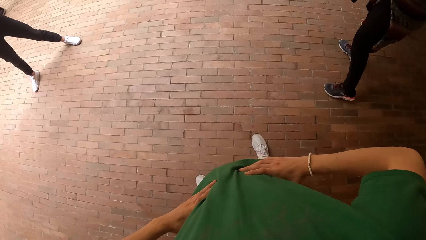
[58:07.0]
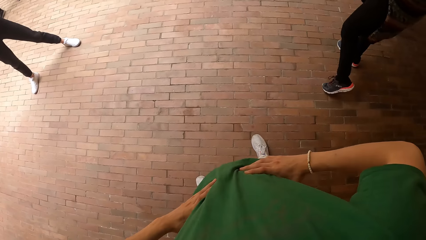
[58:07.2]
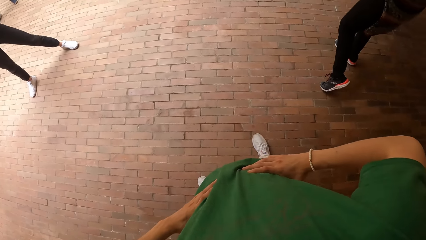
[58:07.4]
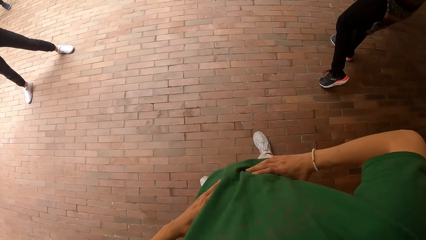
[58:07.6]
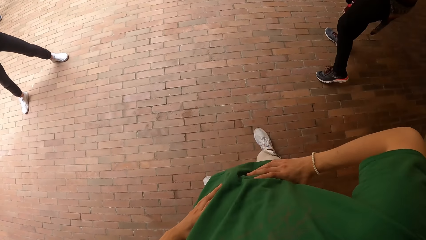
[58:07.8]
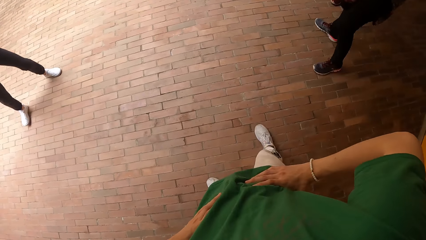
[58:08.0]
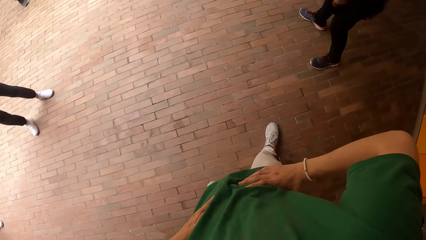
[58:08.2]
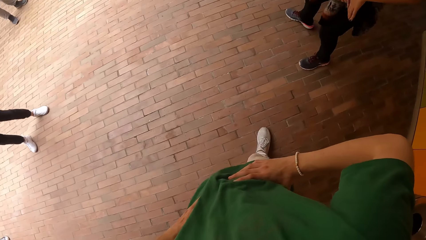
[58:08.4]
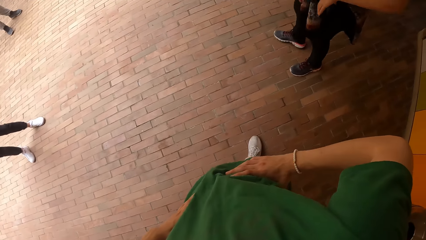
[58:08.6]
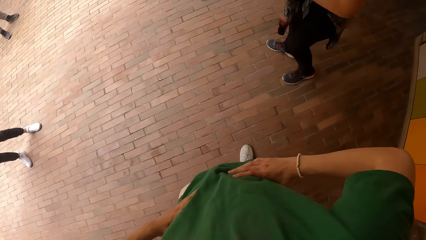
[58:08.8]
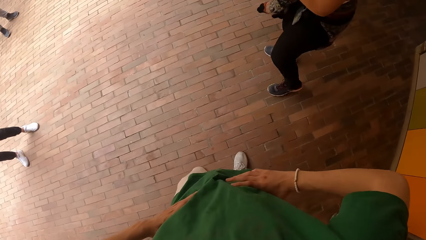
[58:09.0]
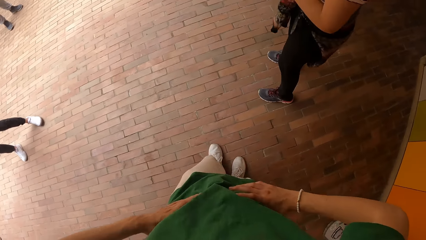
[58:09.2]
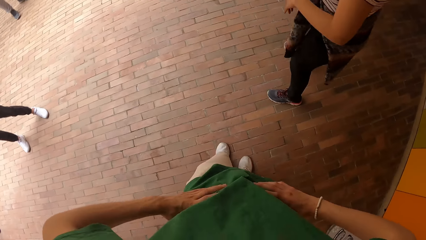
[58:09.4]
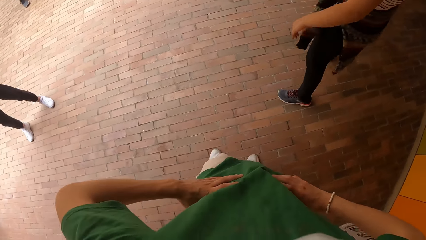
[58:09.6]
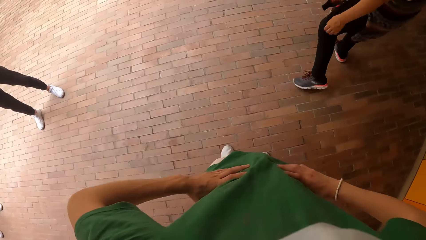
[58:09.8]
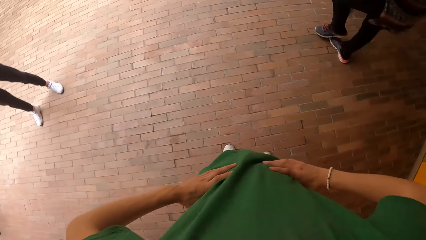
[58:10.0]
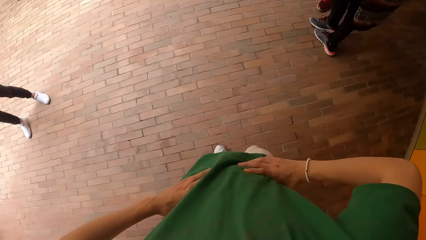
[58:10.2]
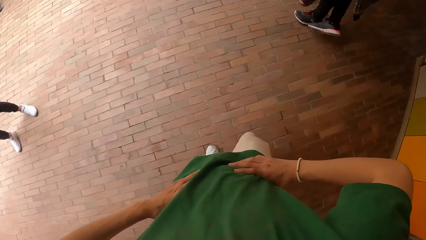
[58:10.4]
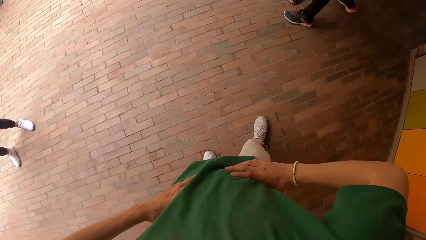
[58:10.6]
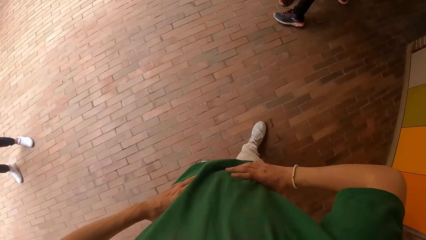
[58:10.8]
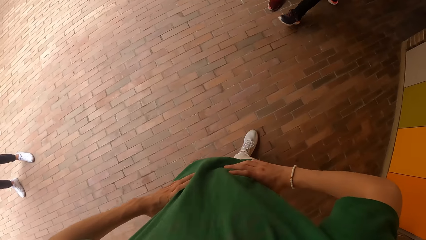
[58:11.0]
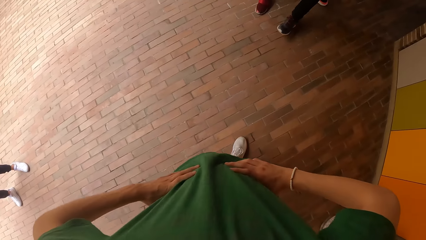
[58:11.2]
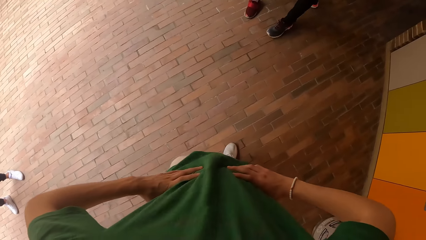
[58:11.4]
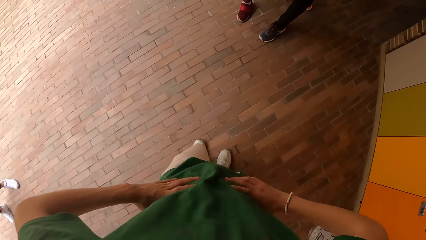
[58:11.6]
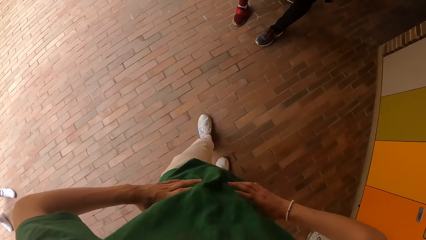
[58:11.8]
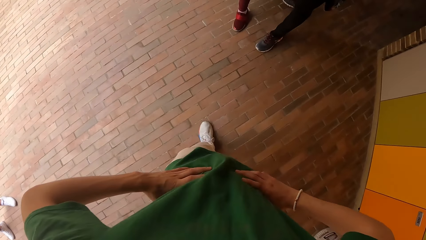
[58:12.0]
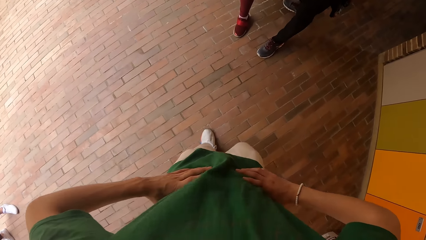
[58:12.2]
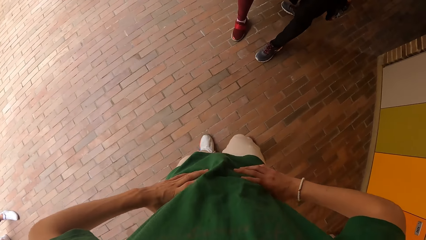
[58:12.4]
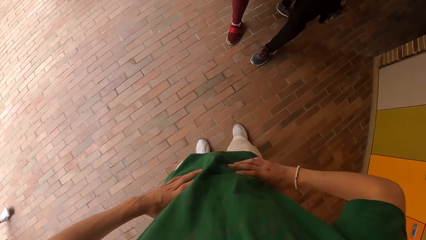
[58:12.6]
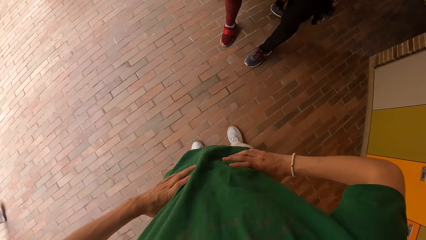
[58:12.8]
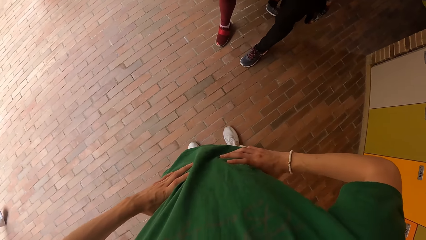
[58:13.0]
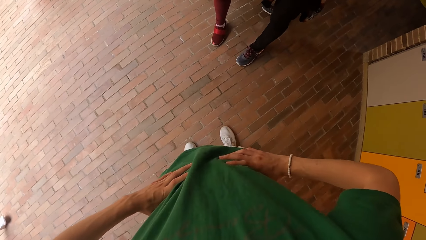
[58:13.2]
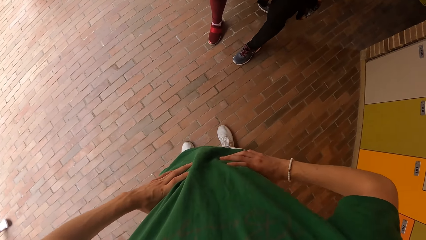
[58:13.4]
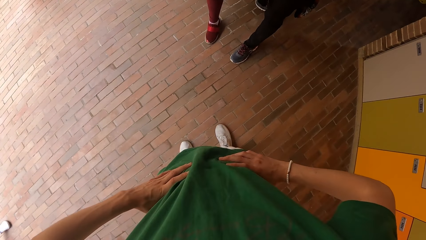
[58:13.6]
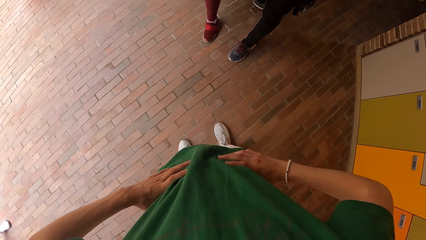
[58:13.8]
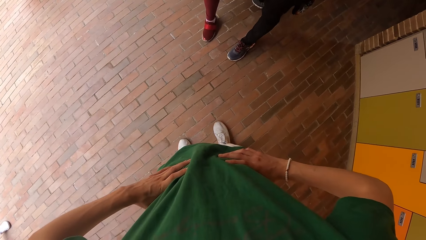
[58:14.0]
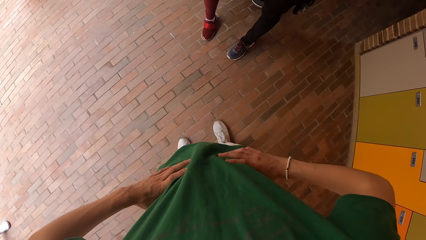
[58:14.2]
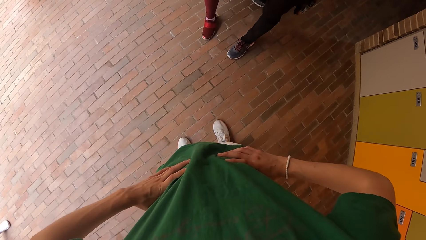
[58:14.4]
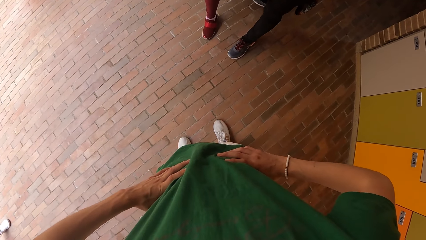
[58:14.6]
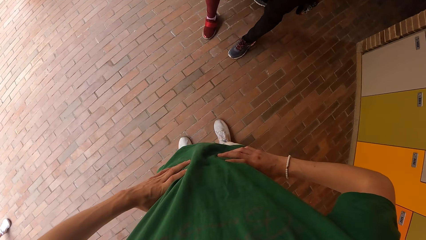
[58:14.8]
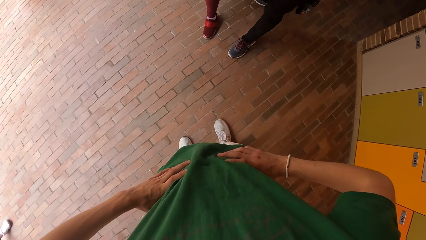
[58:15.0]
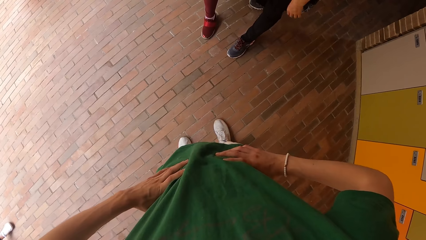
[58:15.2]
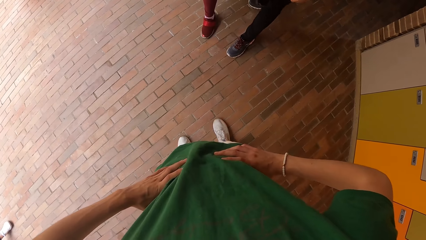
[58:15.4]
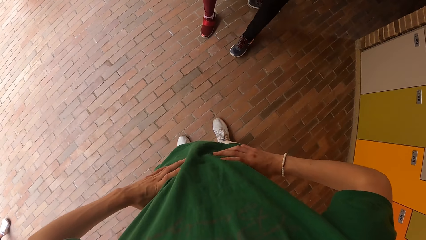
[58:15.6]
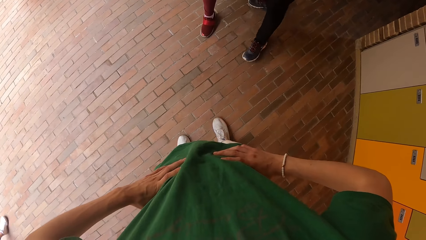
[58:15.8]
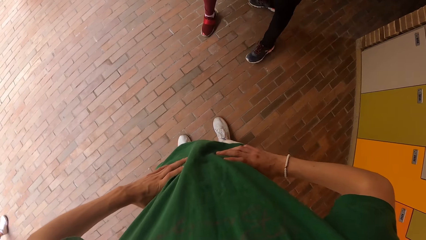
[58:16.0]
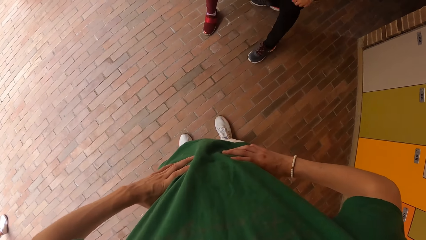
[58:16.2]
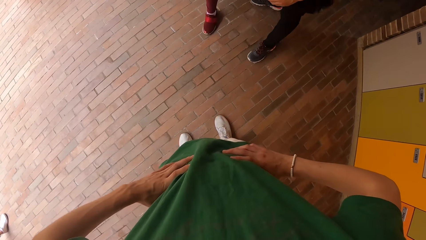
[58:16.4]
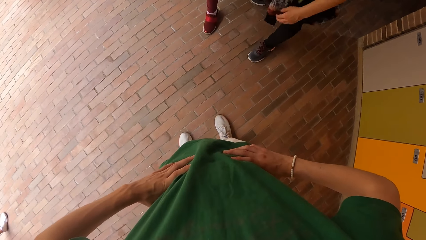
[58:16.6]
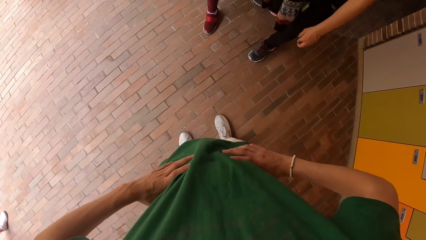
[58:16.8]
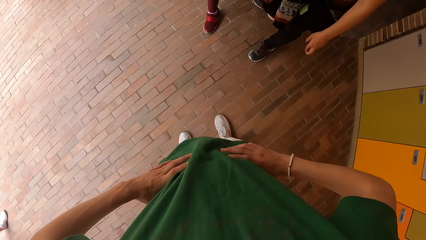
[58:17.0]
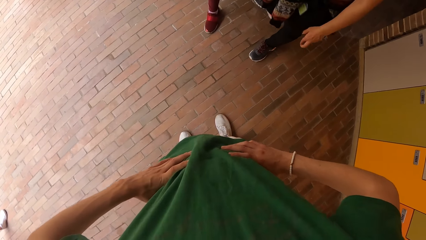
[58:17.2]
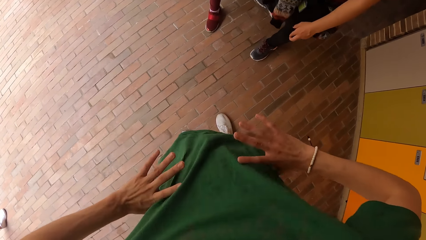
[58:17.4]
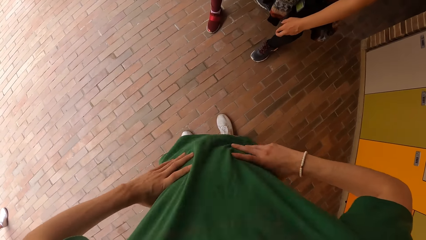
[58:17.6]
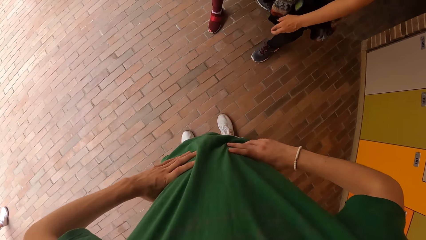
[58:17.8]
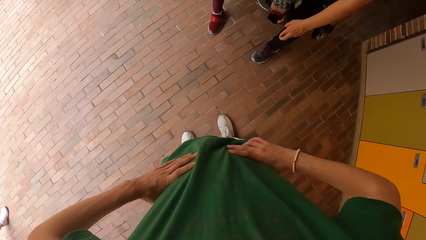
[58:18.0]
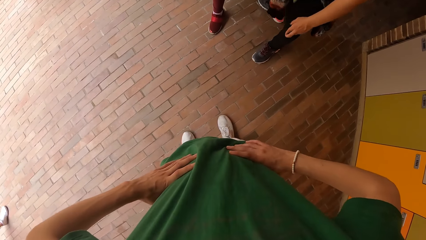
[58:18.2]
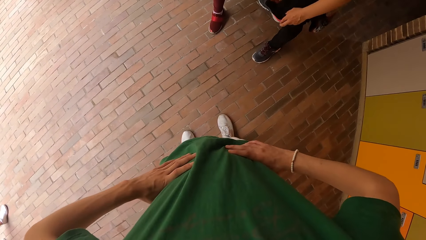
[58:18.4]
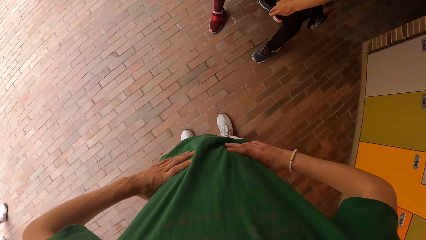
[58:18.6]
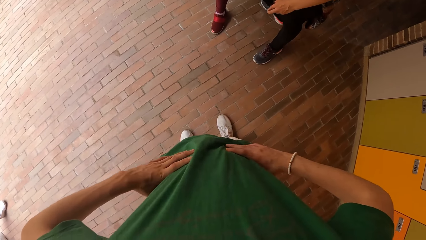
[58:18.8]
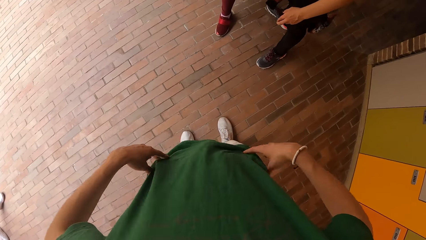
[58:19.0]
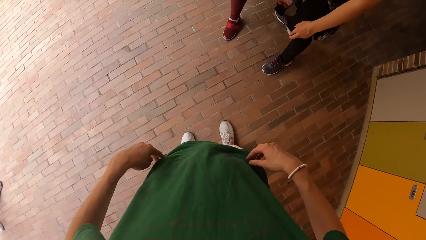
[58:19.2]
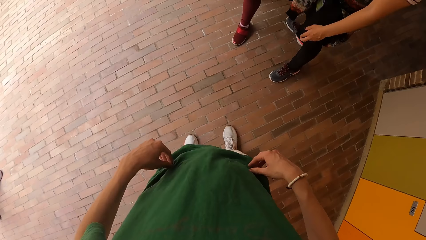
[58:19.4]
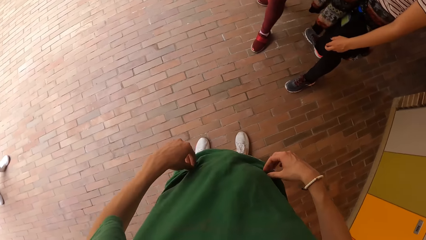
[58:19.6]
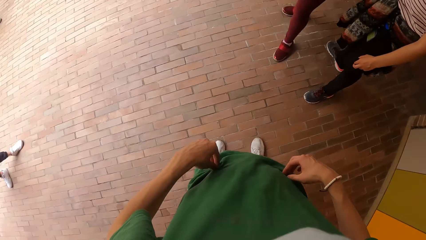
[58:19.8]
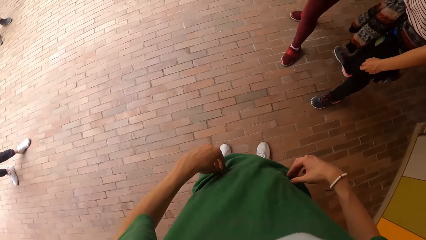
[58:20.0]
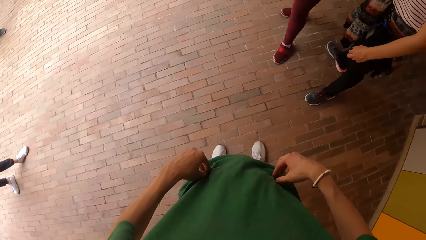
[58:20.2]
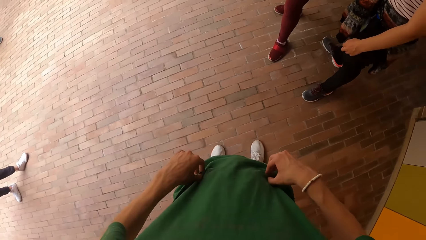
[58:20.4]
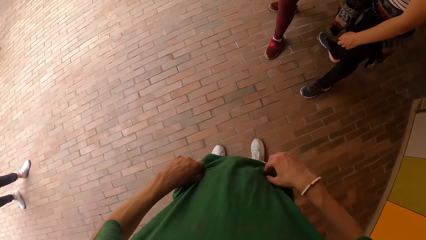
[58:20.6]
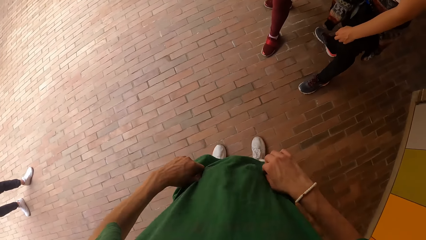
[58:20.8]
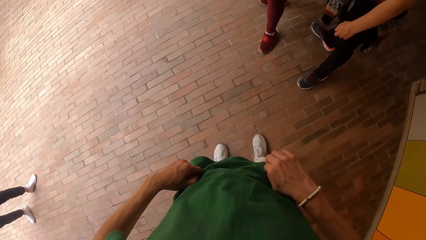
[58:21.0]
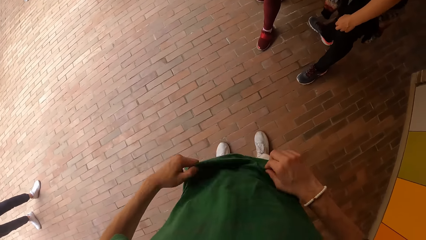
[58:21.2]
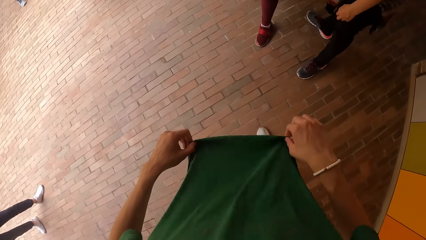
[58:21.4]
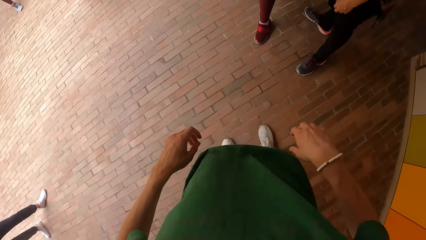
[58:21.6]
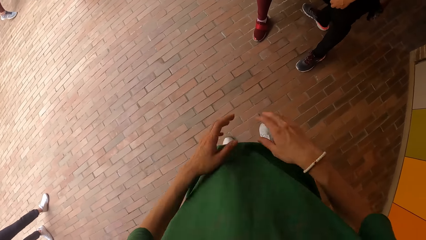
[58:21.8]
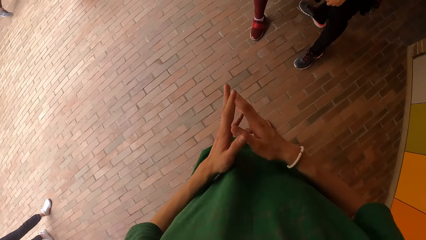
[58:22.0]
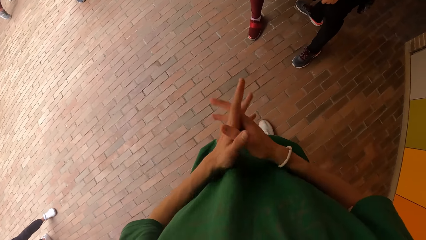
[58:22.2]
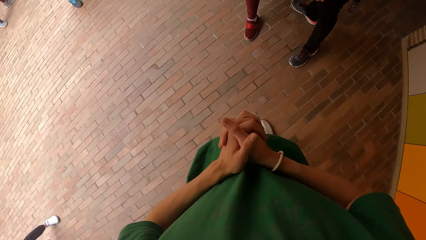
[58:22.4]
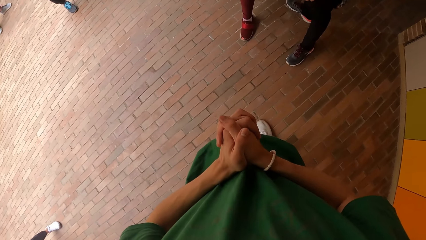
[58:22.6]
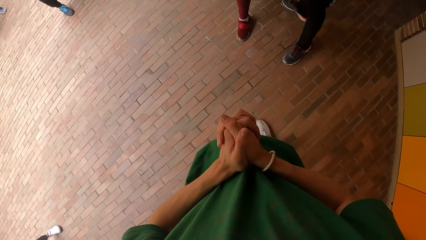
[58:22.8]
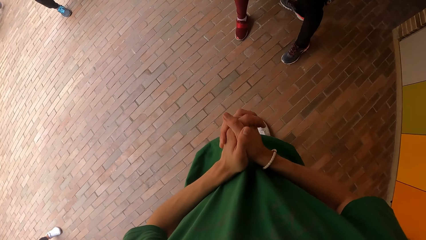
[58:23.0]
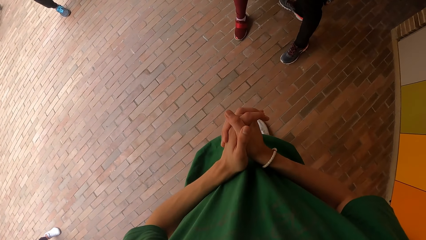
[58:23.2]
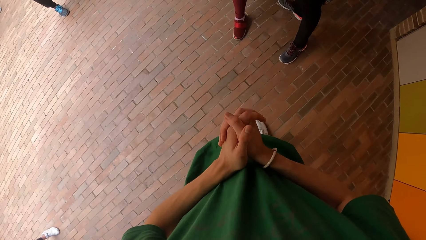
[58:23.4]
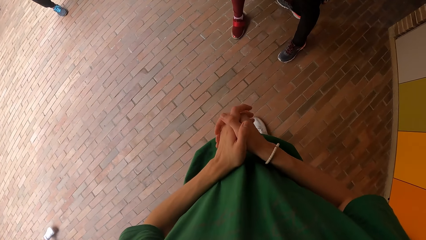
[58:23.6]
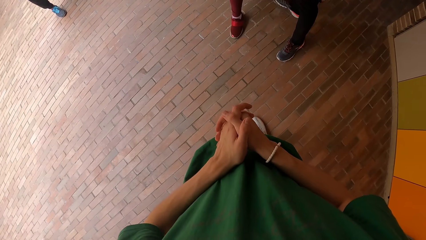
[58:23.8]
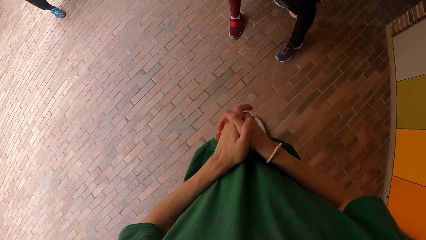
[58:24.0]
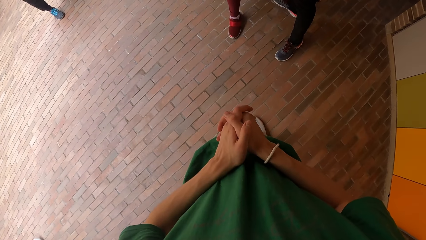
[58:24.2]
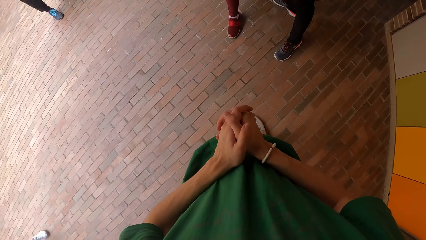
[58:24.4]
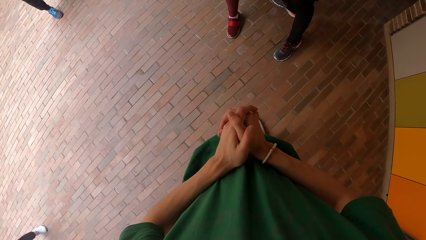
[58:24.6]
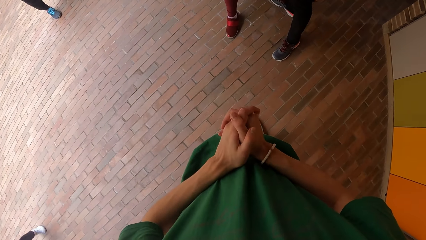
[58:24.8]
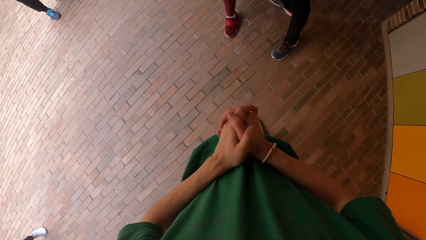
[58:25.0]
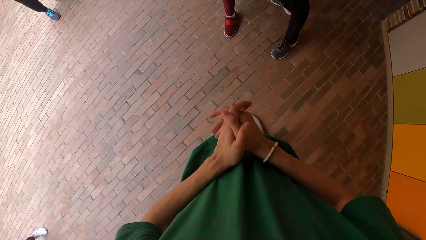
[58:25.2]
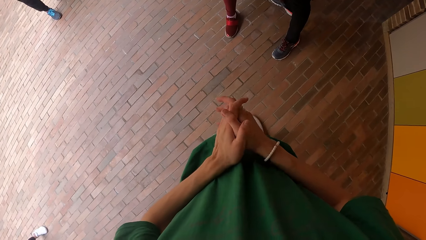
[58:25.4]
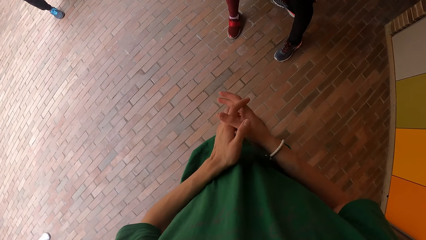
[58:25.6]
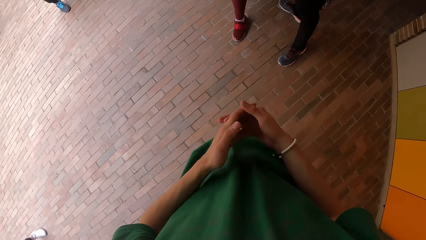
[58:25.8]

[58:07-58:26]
The camera wearer holds his waist. He walks on the pavement. He looks around. He holds his waist. He adjusts his cloth with both hands. He holds his T-shirt. He holds his hands.
